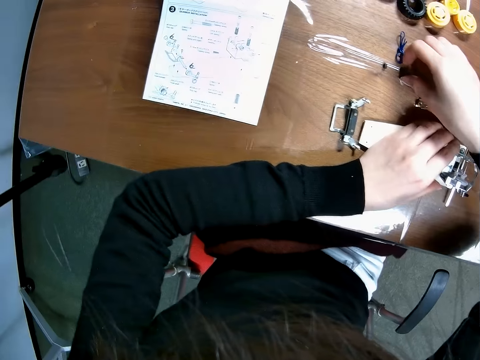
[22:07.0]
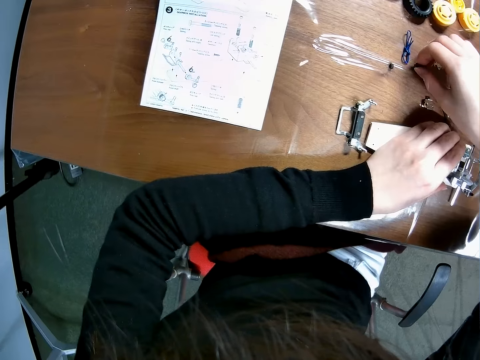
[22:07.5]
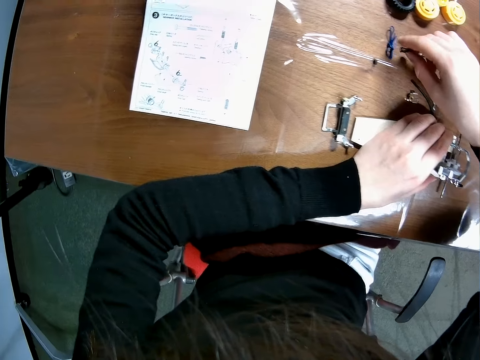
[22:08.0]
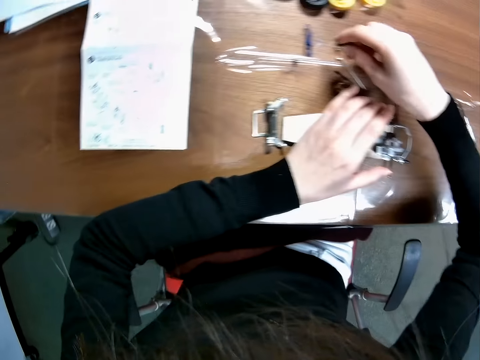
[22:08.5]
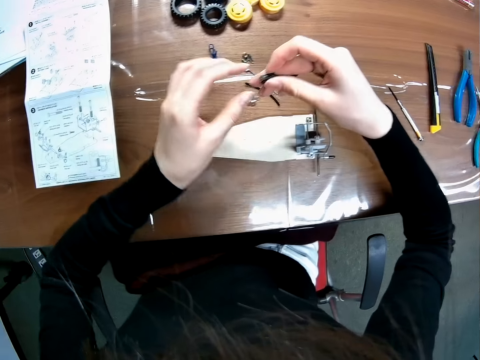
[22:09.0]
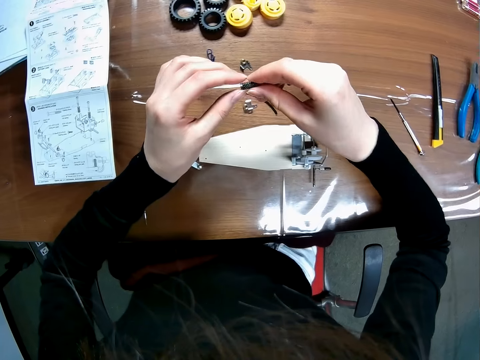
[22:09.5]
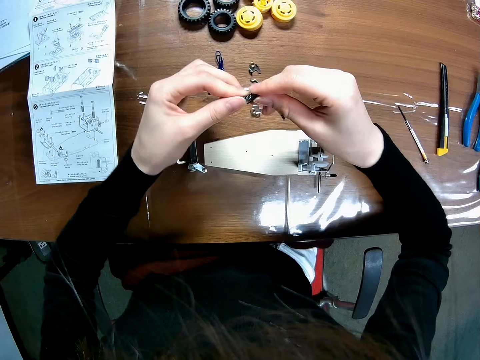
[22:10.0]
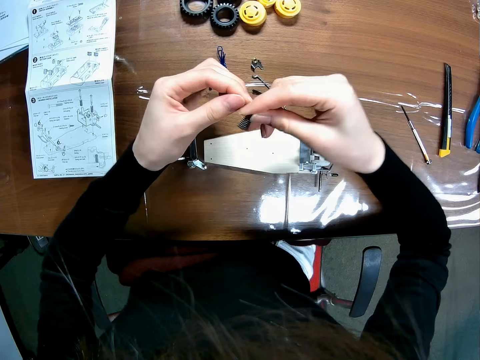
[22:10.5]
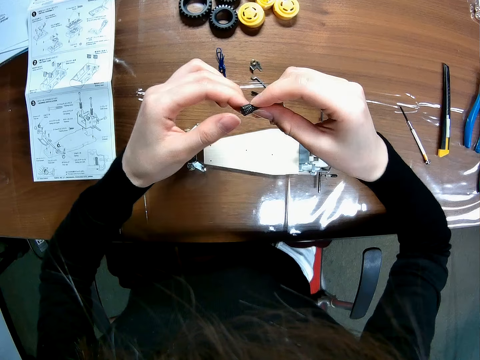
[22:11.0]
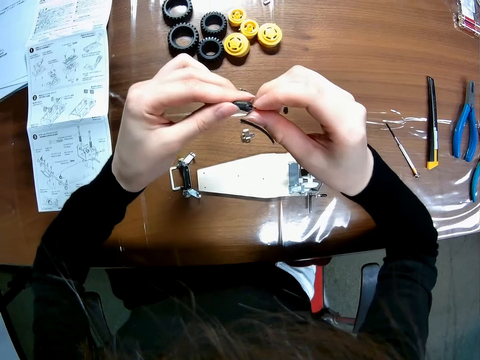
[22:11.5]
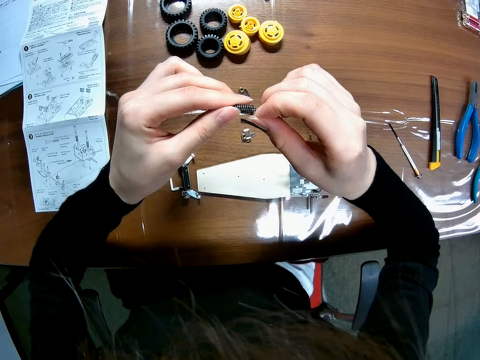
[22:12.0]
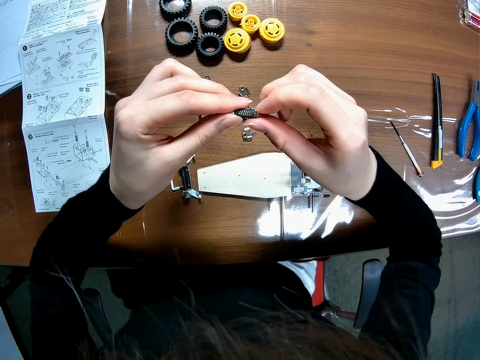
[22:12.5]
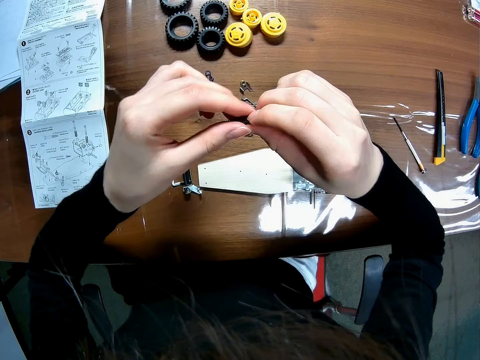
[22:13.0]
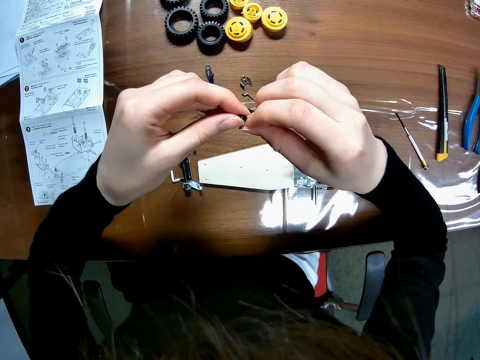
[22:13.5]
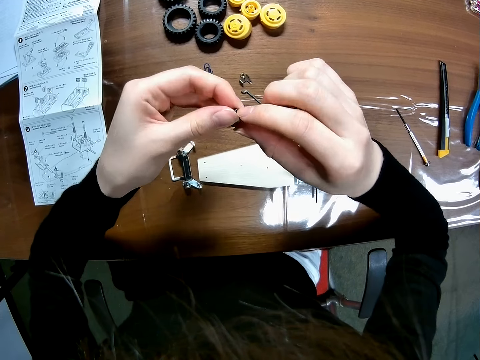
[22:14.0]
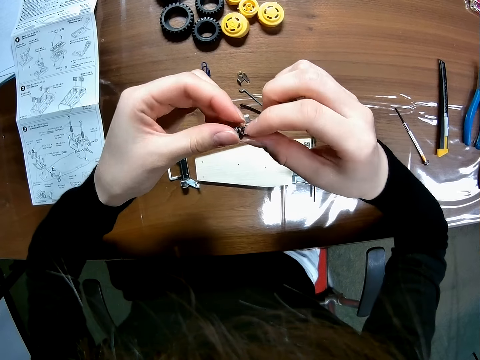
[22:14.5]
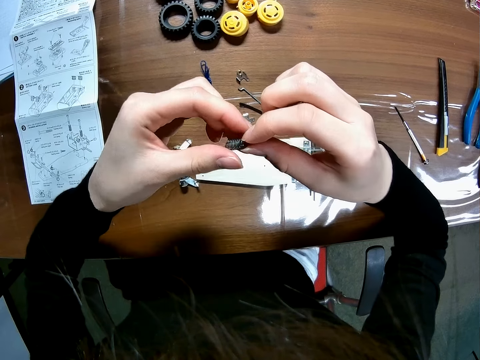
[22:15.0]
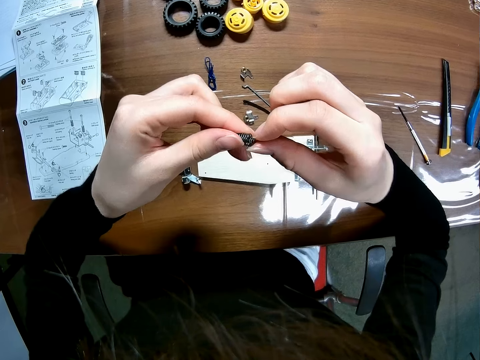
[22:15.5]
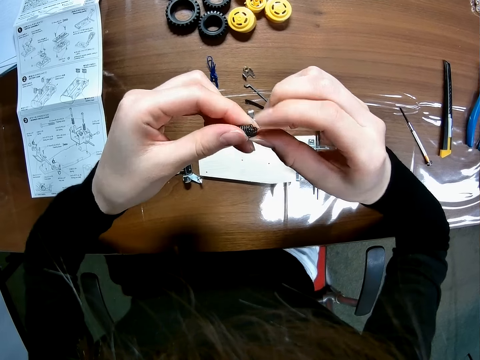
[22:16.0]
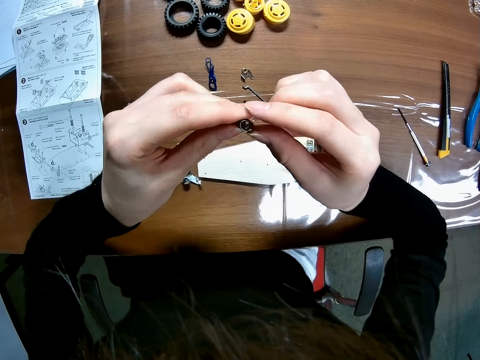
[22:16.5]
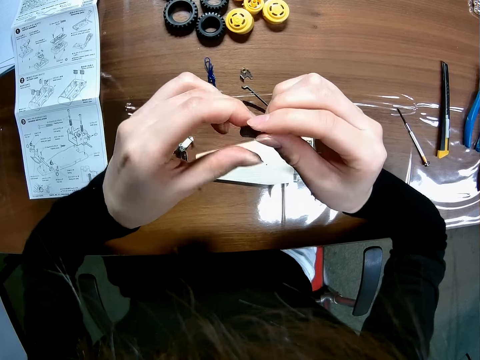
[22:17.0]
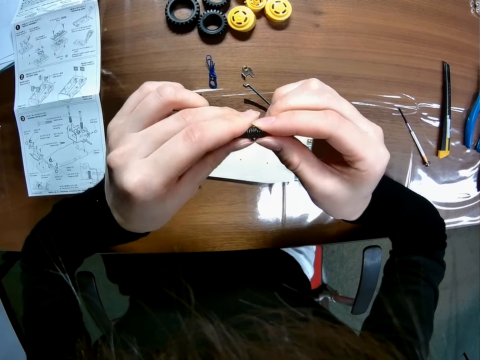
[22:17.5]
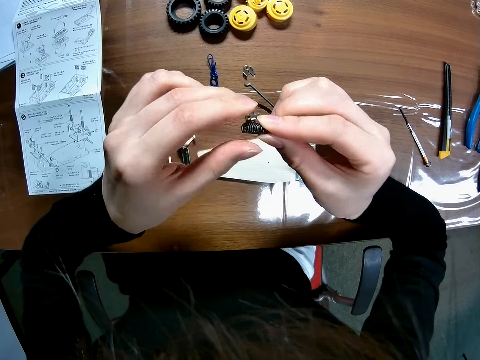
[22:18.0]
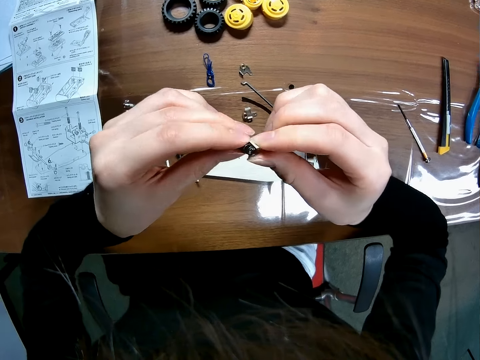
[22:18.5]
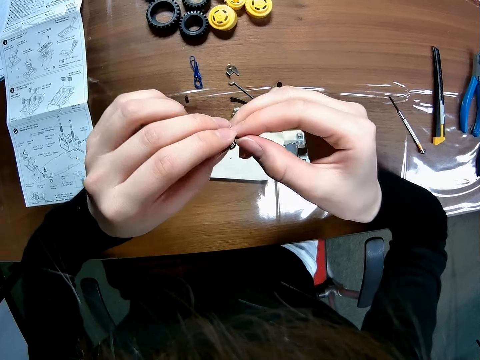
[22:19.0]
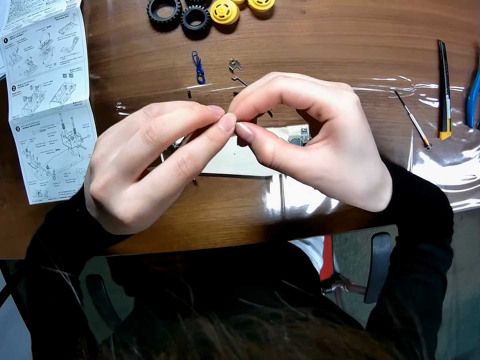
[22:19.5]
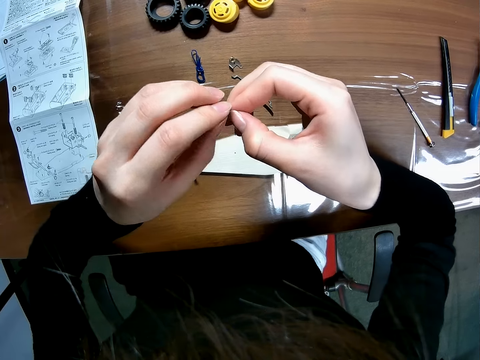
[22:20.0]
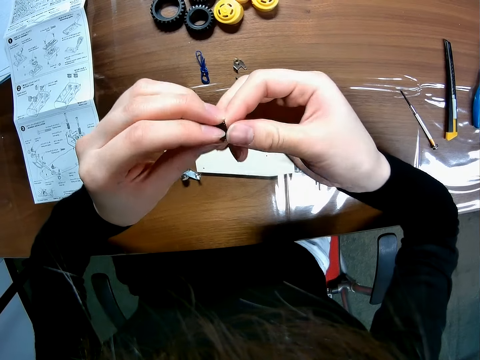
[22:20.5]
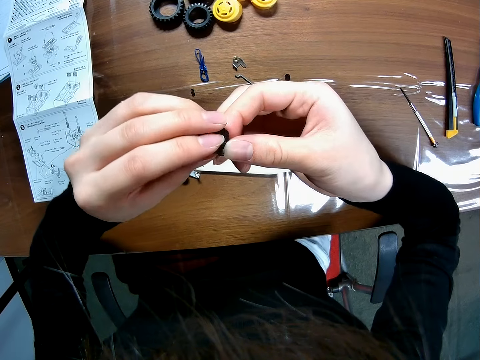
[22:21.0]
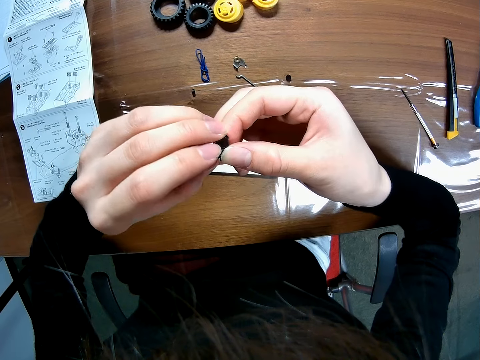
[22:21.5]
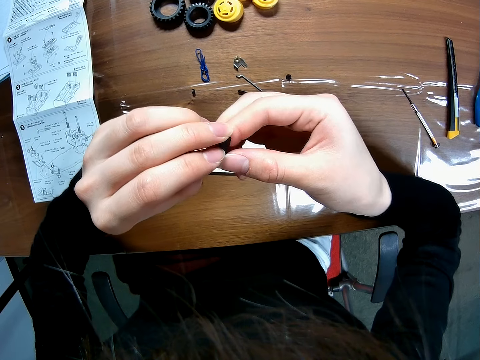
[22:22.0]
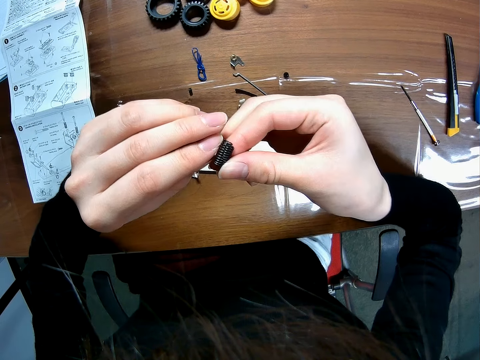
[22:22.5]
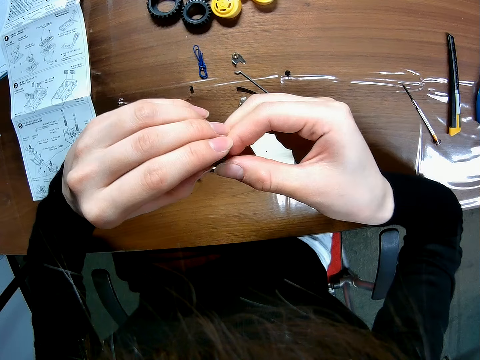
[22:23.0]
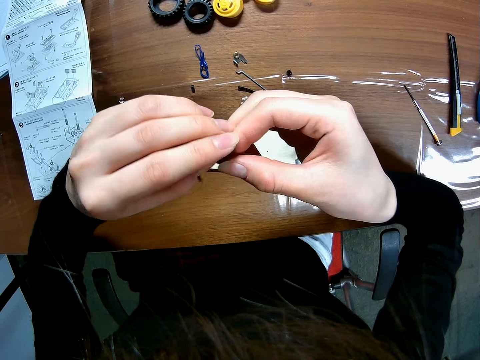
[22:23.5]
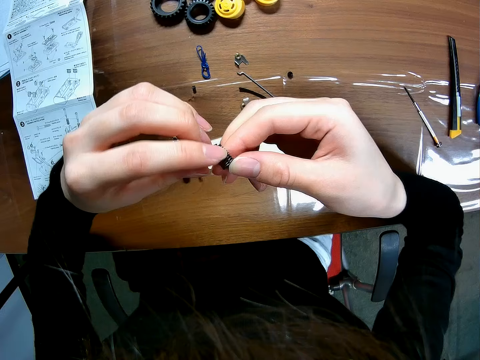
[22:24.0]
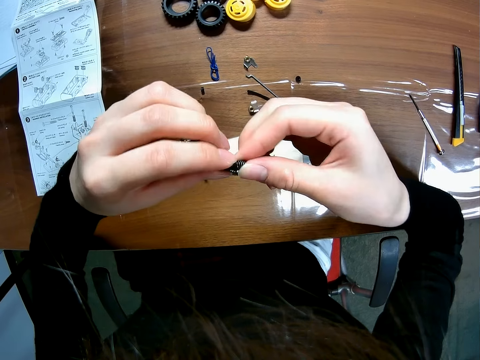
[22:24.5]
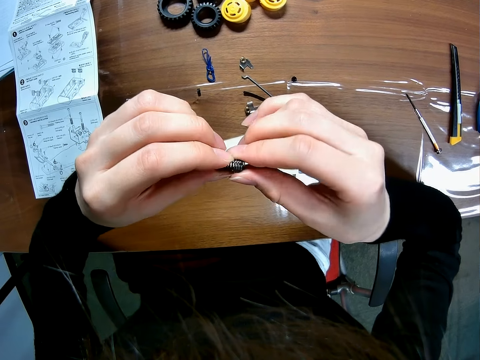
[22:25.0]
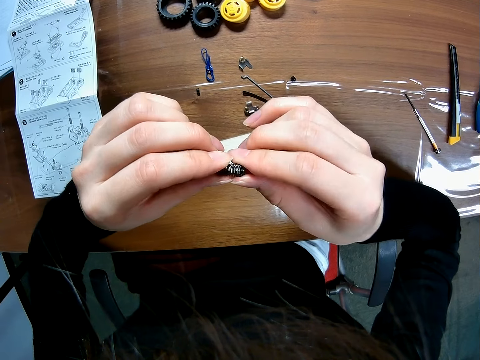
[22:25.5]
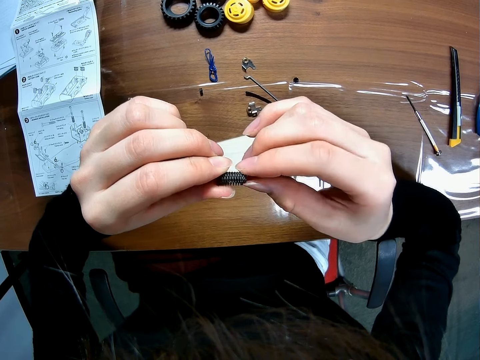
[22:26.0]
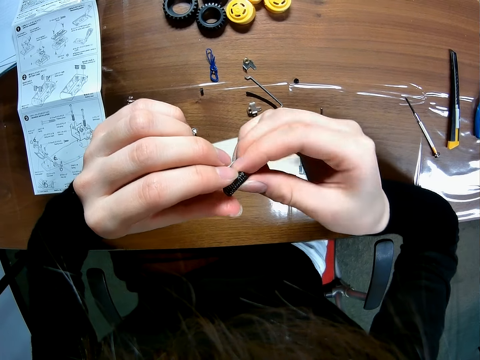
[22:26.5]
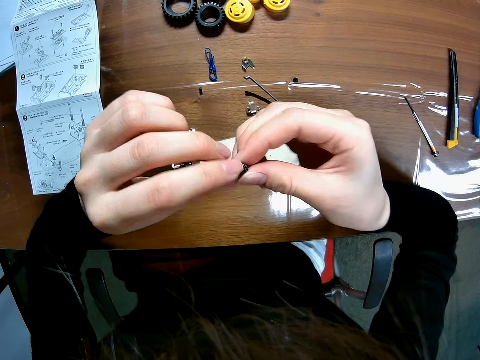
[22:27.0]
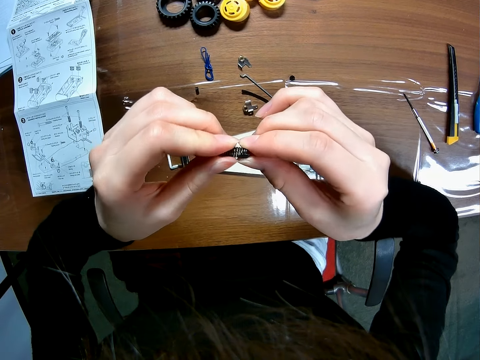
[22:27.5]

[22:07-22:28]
The camera wearer picks a spring on the table with her right hand. She turns the spring. She looks at the spring. She separates the springs.

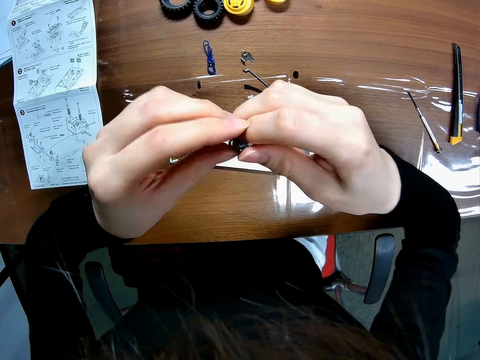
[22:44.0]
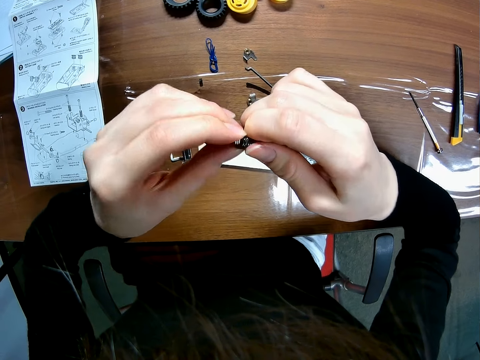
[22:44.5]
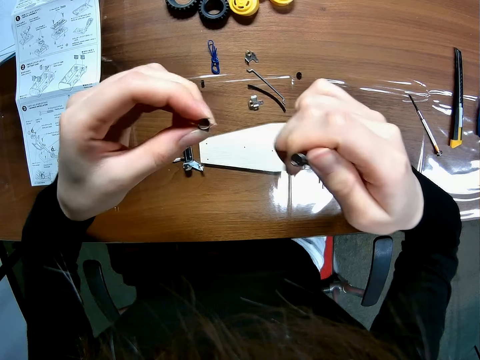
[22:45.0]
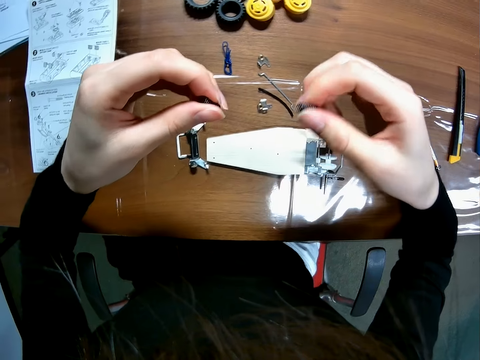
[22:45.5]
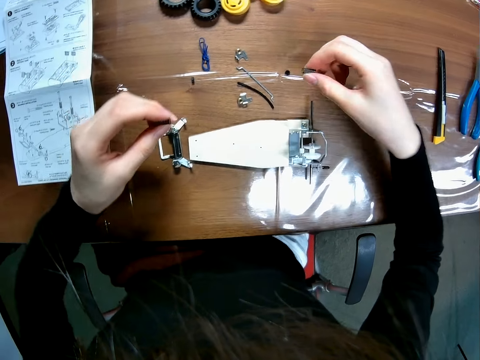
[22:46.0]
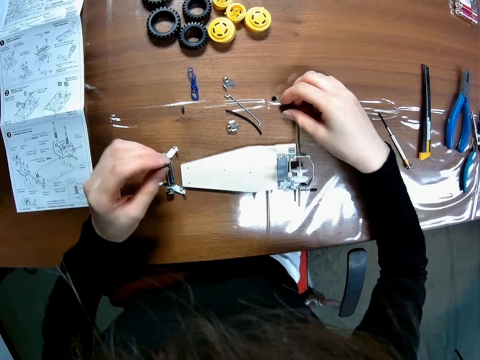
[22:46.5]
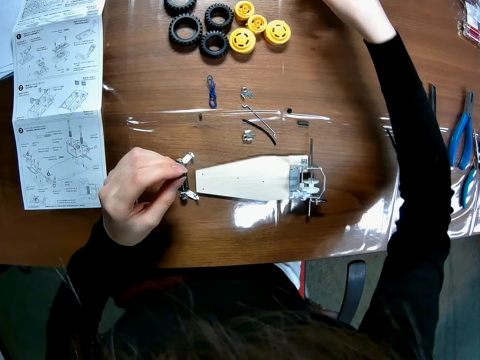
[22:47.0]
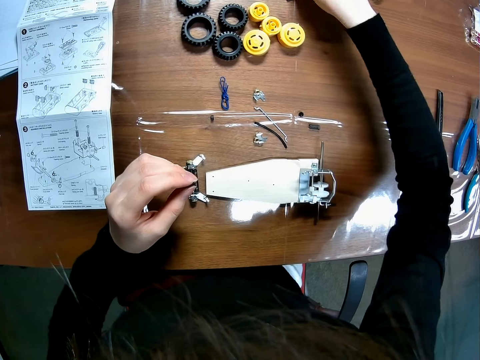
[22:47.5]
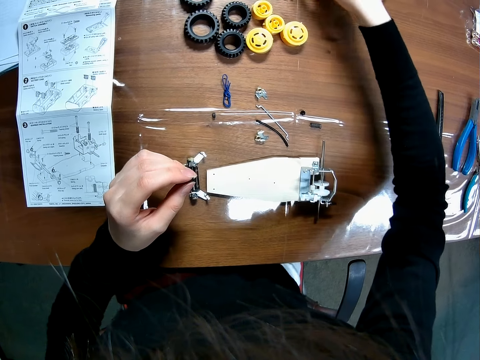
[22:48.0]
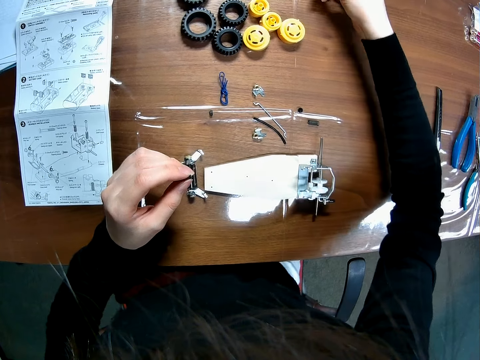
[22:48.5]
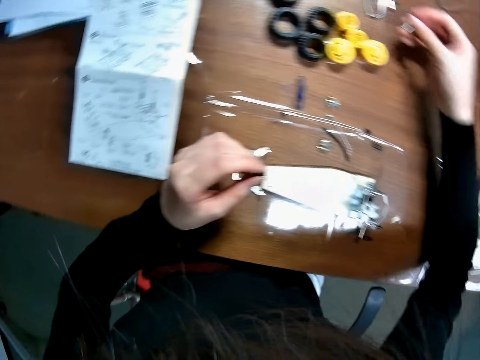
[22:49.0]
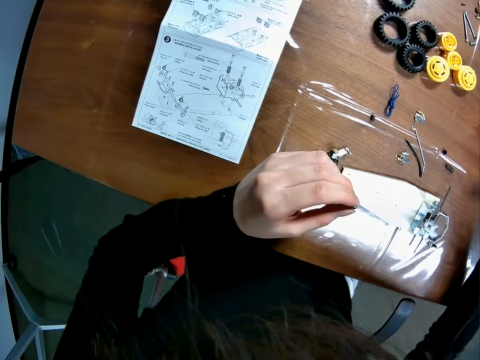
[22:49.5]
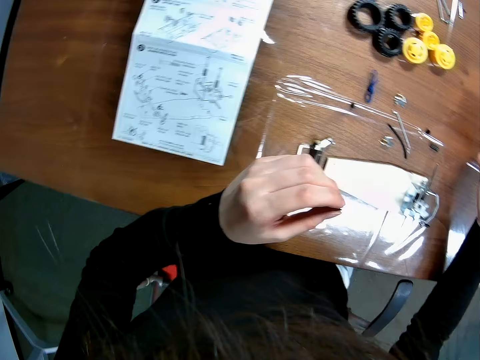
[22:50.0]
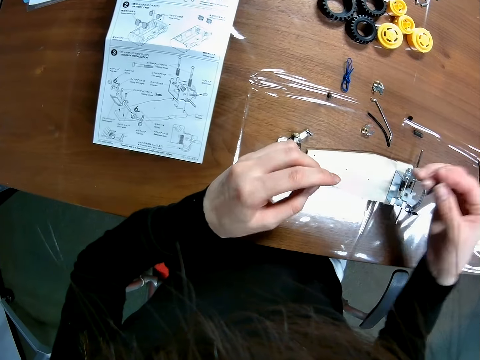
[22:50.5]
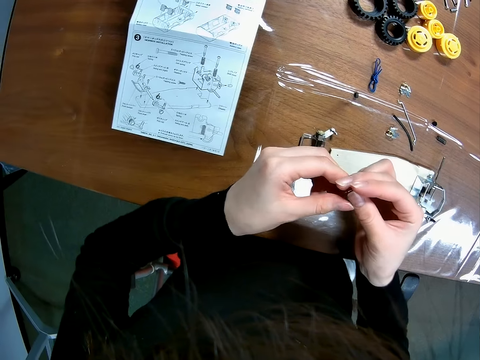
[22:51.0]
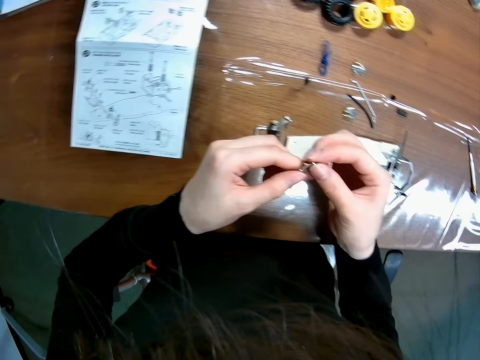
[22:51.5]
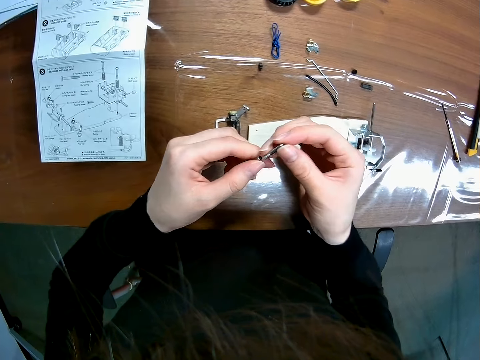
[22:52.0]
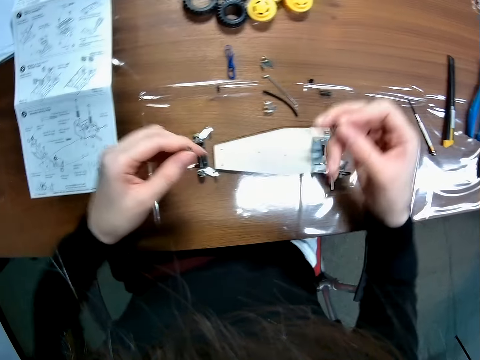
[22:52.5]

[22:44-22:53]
The camera wearer puts the coil spring on the table. They pick up a screw from the table. They fix something.
